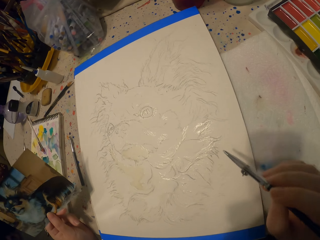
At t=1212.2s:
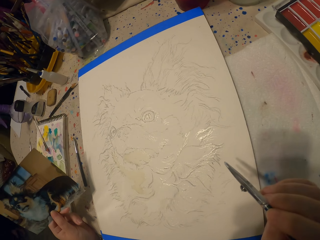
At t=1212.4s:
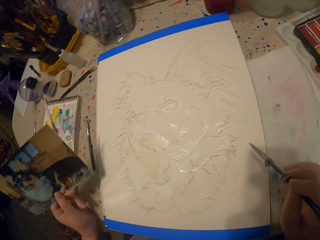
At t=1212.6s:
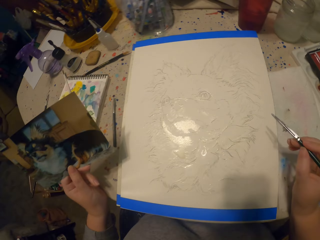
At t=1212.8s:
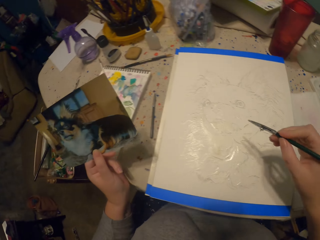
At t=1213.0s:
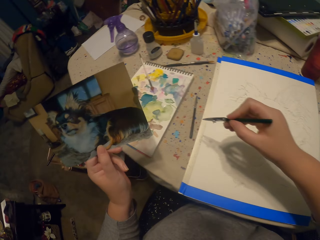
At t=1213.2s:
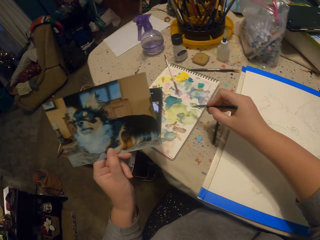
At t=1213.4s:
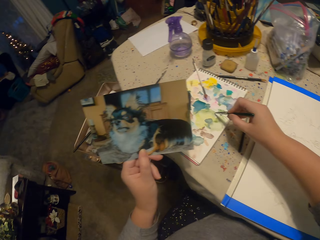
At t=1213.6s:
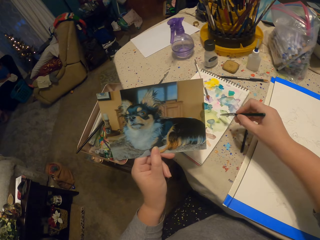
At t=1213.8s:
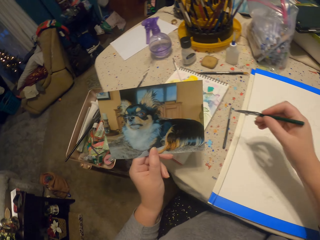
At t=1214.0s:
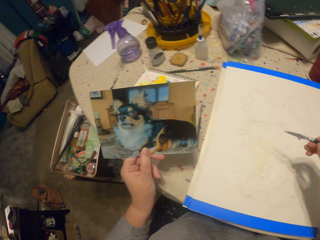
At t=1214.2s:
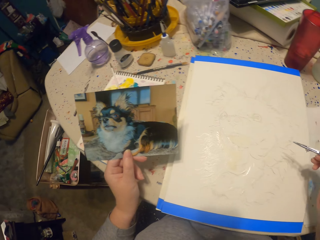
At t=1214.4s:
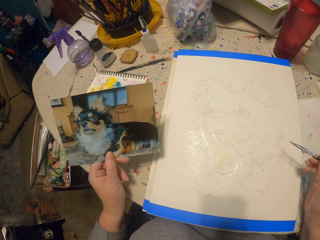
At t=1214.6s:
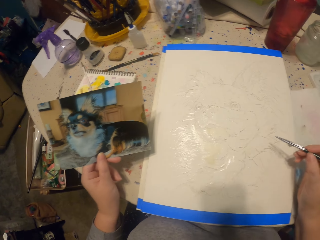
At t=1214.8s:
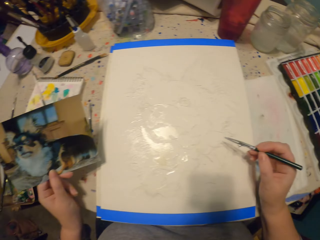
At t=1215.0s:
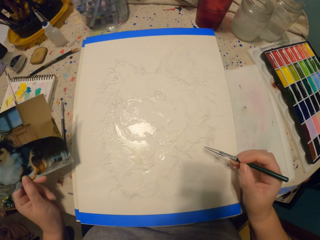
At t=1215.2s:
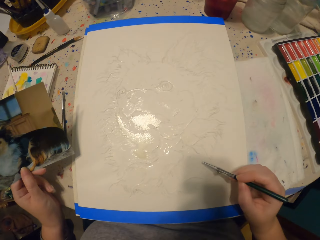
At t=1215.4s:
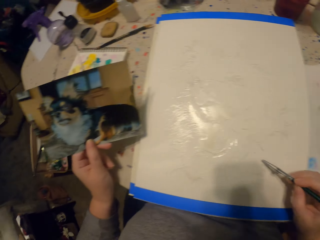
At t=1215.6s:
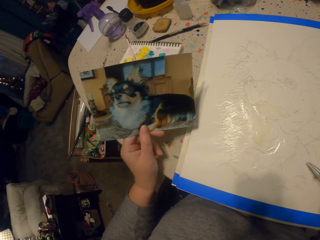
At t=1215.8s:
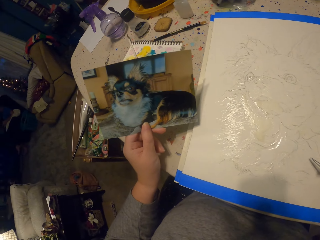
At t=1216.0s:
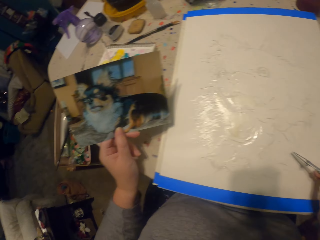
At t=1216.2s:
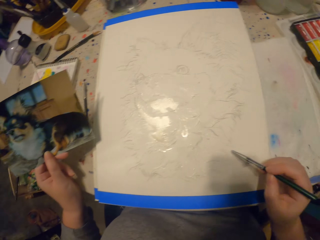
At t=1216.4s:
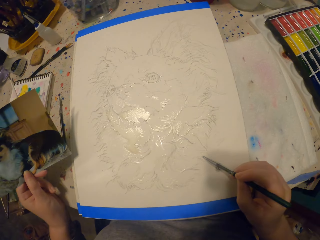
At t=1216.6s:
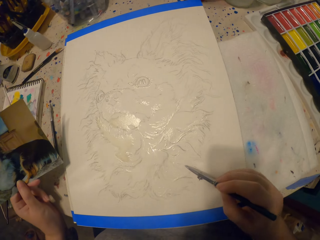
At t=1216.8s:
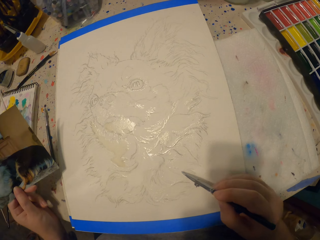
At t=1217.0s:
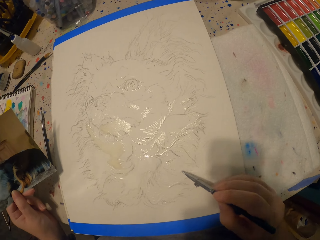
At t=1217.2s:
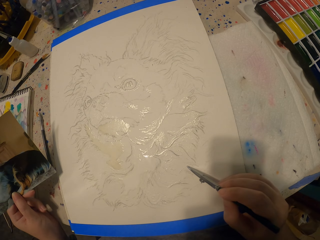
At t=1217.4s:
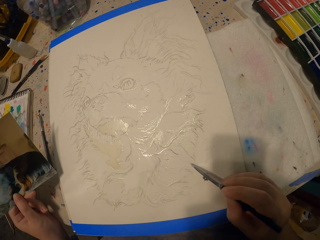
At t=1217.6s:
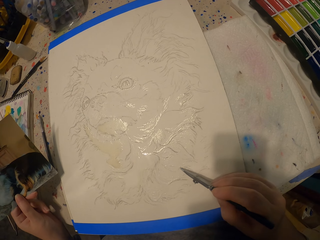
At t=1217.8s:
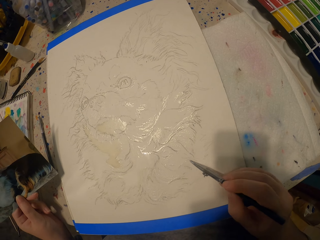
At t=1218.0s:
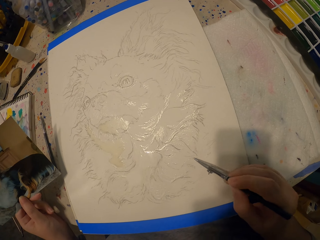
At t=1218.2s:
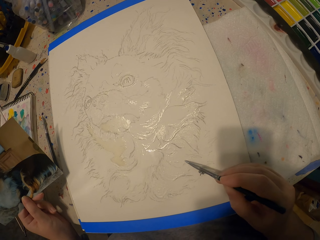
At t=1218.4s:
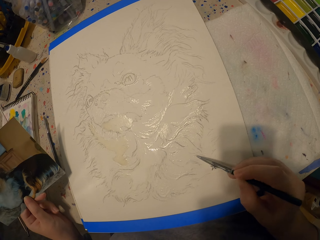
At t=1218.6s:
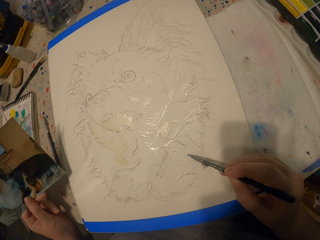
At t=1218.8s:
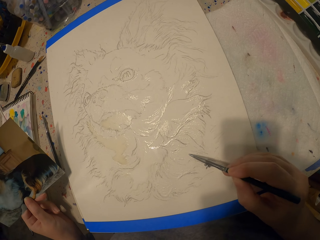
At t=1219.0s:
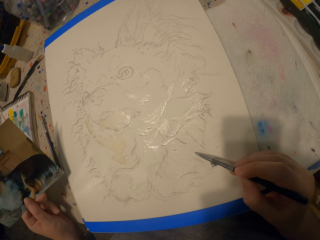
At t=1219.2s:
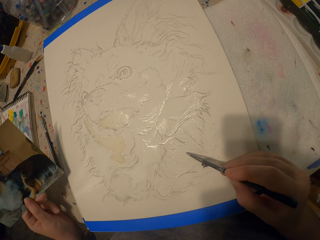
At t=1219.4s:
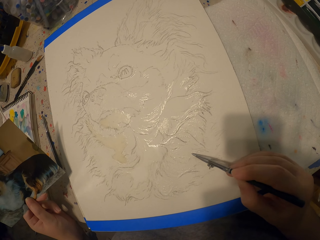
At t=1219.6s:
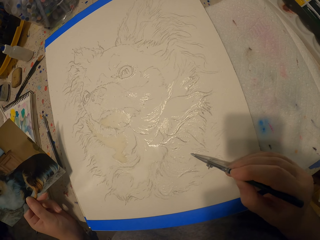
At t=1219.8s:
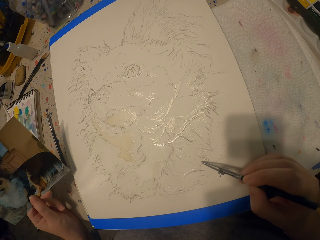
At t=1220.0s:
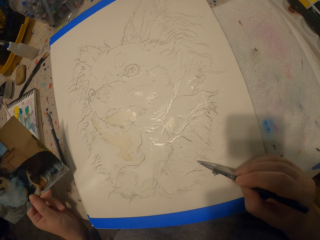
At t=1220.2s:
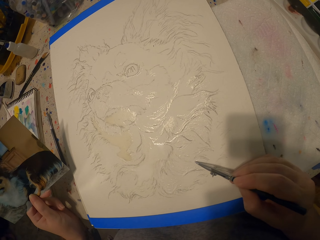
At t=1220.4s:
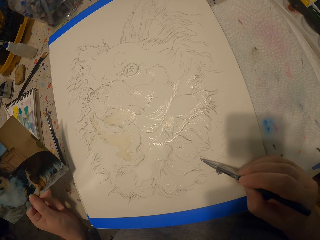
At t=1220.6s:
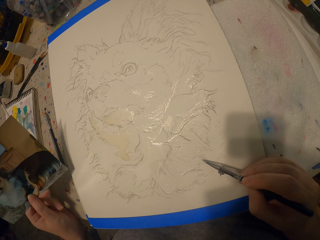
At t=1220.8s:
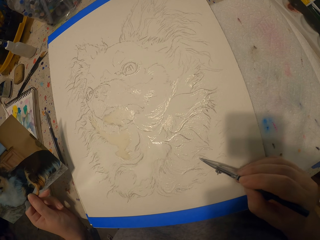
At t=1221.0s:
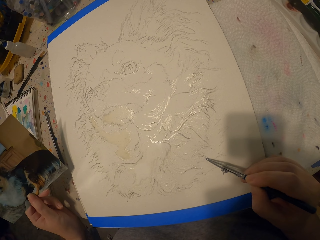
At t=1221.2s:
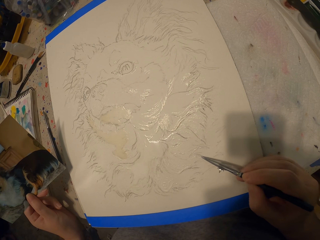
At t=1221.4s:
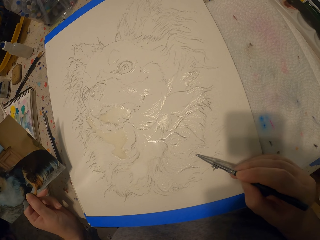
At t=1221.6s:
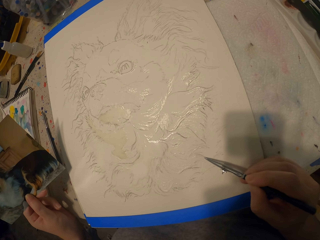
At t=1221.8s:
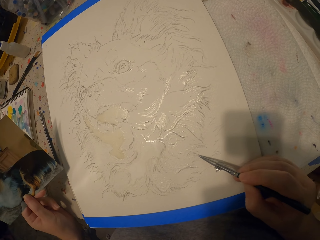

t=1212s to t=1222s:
The camera wearer moves their hand away from the table. They put a pen on the paint. They scoop the paint. They rest their hand on the table. They paint a picture.

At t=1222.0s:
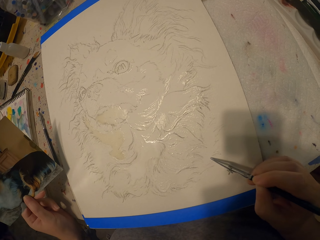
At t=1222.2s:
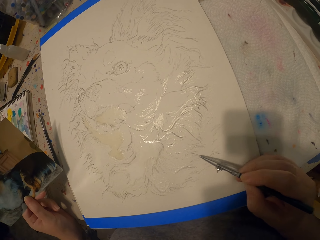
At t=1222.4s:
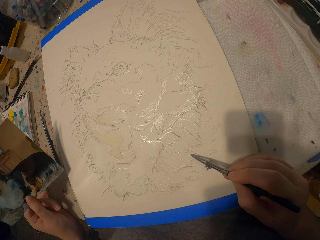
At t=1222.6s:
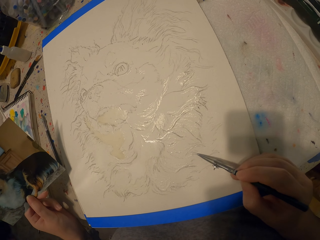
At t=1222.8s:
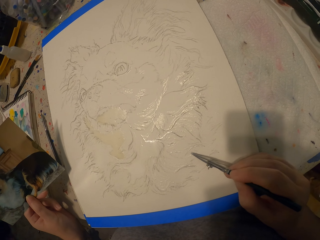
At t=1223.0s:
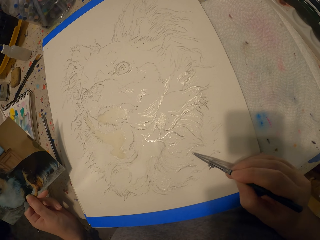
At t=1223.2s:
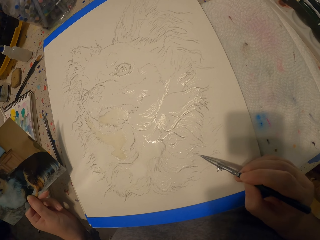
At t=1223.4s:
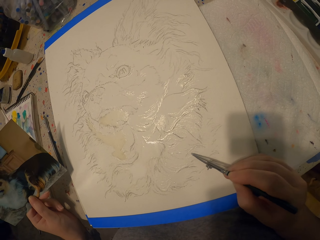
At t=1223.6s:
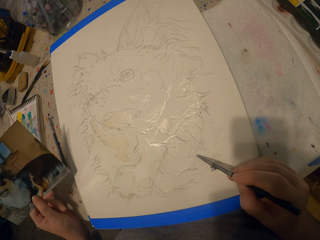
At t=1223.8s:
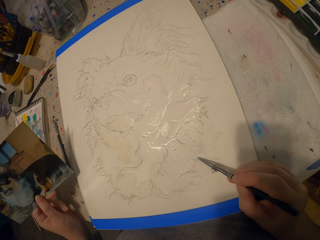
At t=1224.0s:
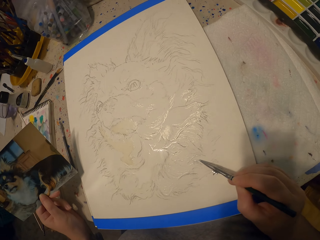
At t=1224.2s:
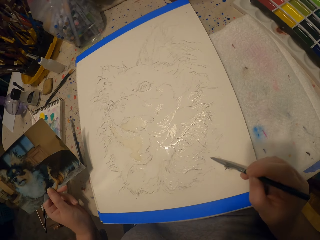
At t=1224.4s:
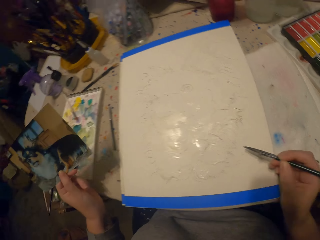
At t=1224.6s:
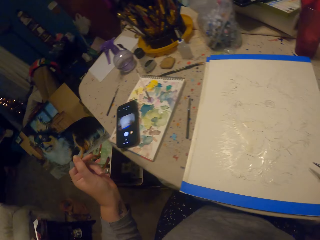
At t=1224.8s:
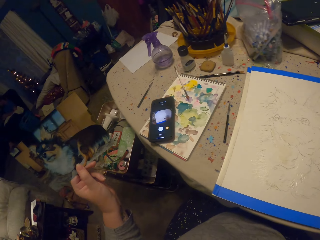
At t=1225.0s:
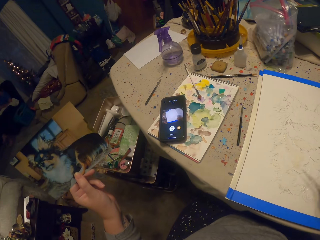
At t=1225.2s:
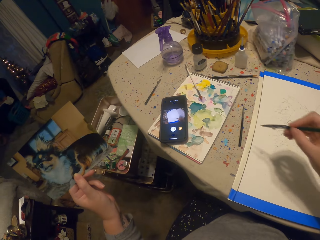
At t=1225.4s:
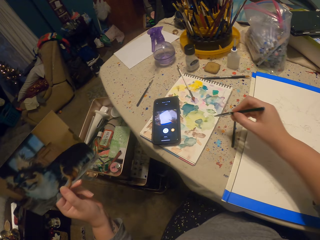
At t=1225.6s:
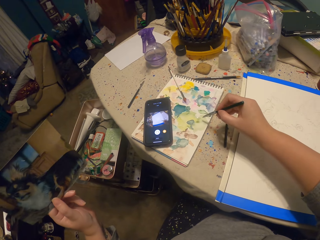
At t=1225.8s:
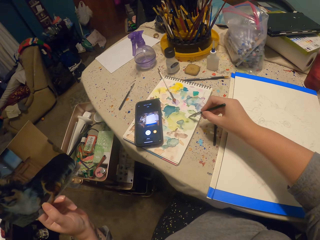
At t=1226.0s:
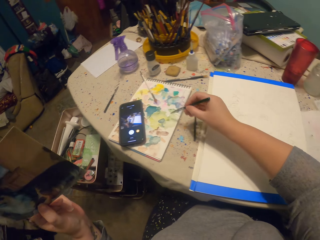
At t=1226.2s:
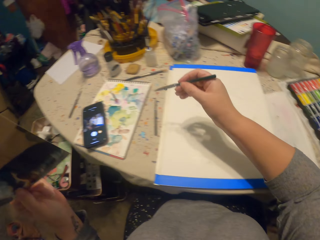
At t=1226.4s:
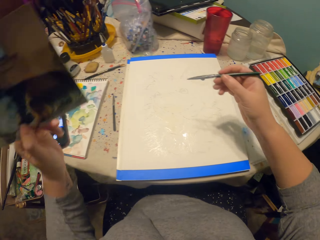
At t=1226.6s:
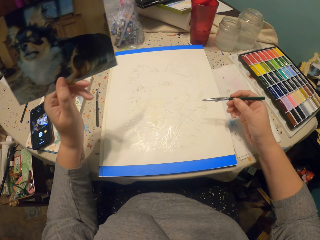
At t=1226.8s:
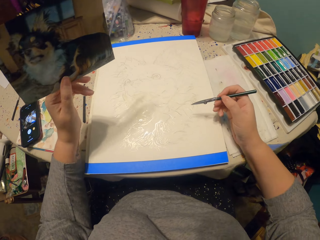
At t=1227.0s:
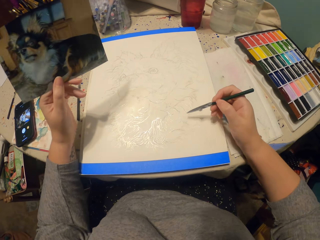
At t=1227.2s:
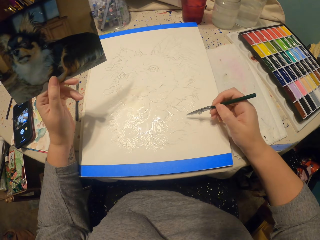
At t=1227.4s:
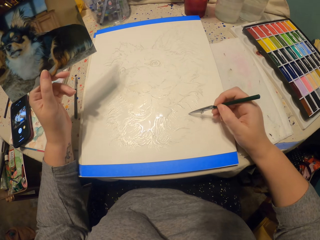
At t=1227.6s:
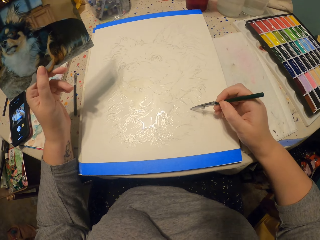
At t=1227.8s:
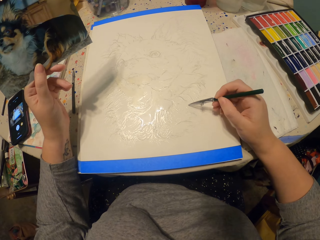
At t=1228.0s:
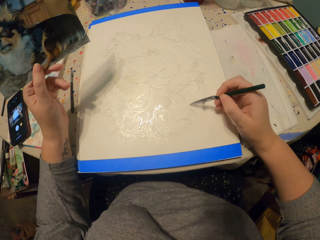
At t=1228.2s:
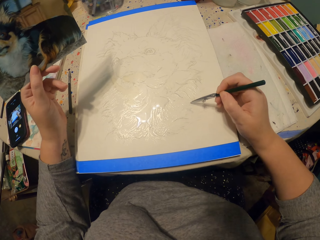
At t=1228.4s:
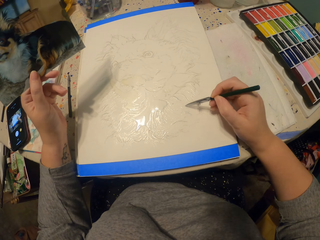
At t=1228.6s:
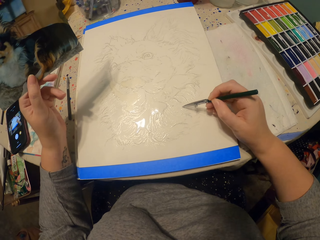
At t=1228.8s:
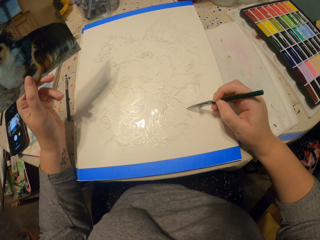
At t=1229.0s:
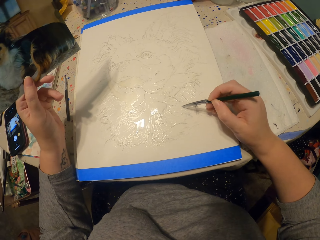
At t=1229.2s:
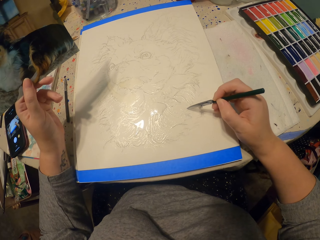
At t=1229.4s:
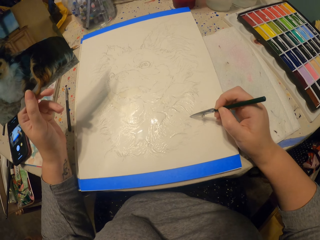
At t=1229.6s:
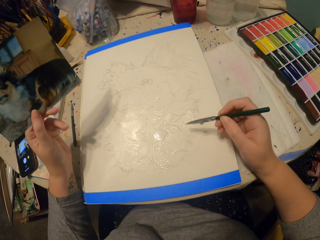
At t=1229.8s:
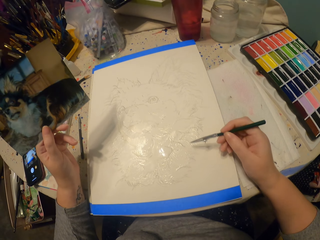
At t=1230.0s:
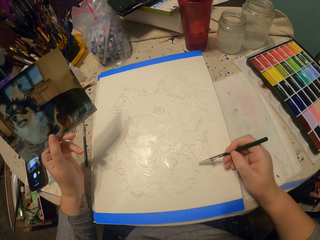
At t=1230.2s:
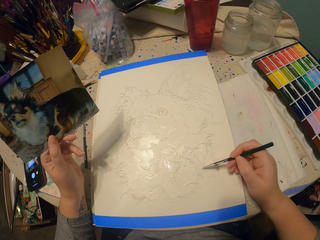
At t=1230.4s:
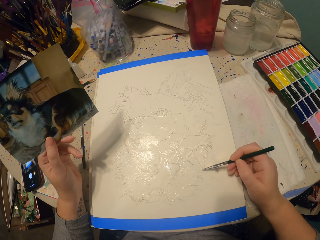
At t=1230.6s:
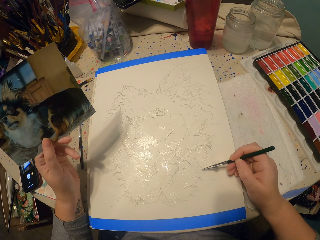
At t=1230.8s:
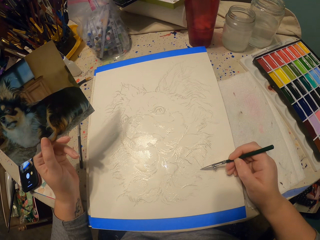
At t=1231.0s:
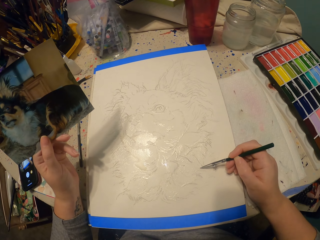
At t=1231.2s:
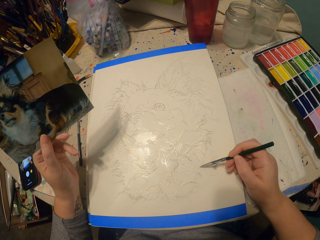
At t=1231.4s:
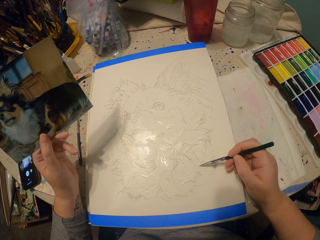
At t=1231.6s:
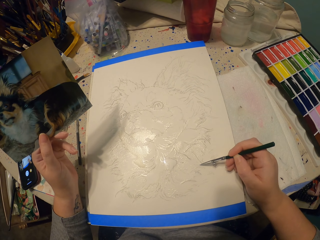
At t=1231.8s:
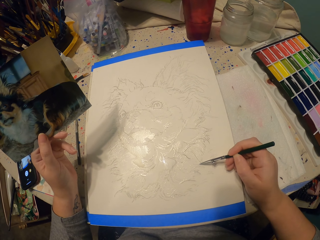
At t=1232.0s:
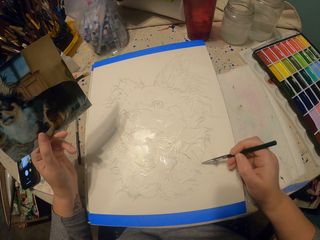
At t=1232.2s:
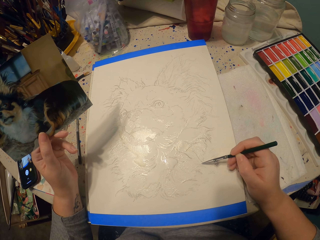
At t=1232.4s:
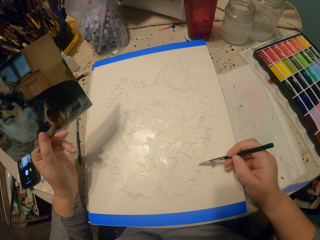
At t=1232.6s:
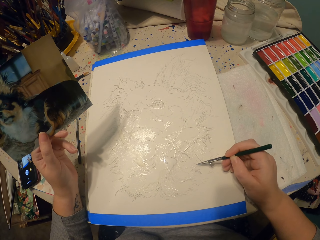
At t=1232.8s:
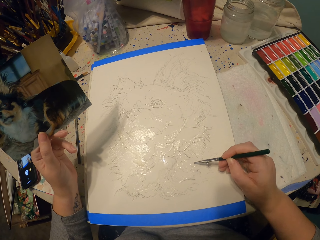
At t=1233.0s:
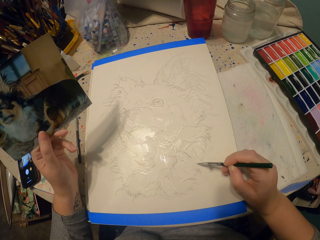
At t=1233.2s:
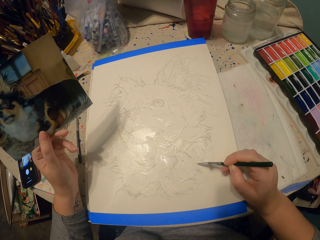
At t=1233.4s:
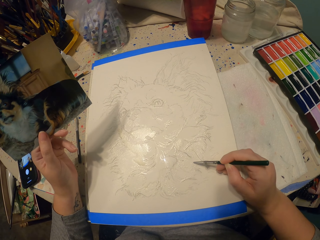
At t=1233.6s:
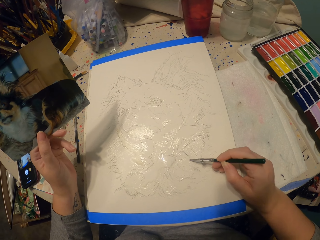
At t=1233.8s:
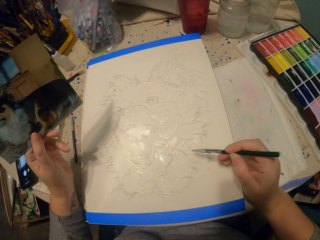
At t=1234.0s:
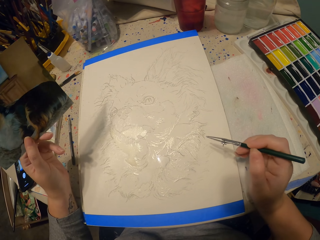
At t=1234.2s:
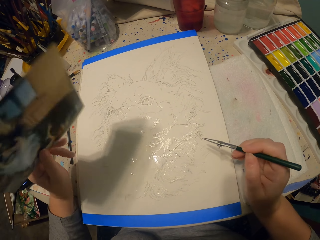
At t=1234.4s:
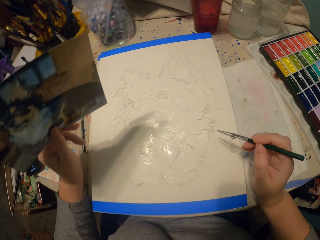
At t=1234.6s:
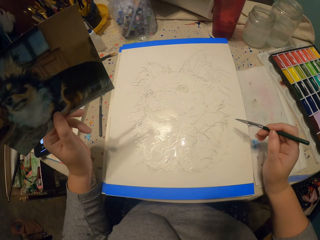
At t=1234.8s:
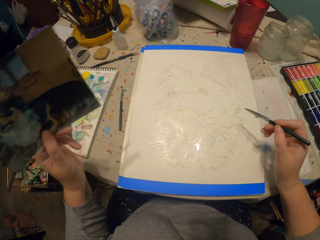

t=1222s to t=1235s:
The camera wearer moves their hand away from the table. They put the pen on the paint. They rest their hand on the table. They paint the picture.
